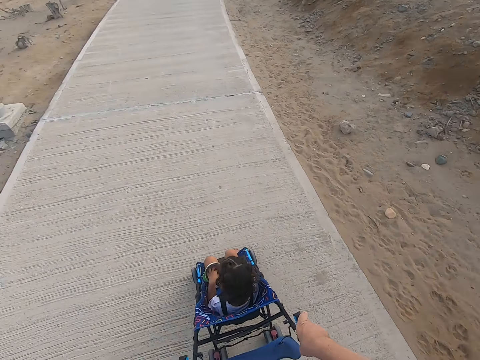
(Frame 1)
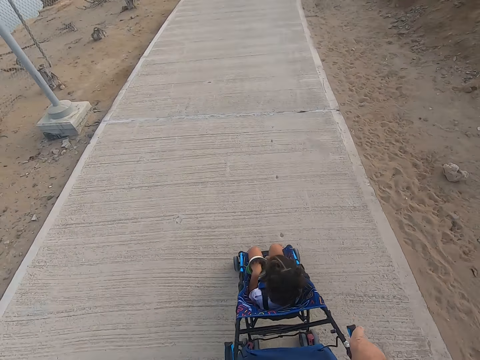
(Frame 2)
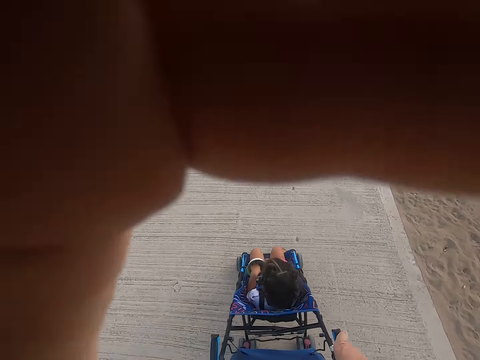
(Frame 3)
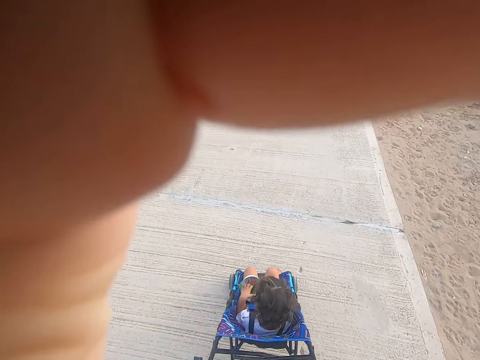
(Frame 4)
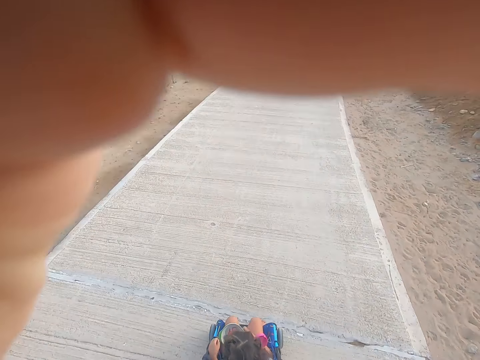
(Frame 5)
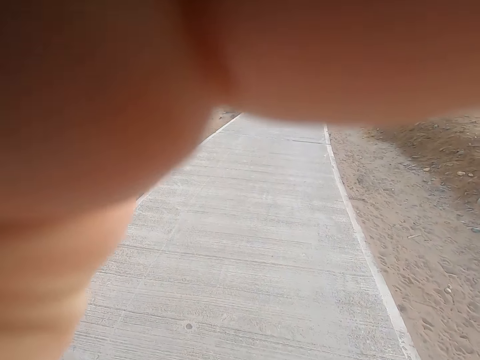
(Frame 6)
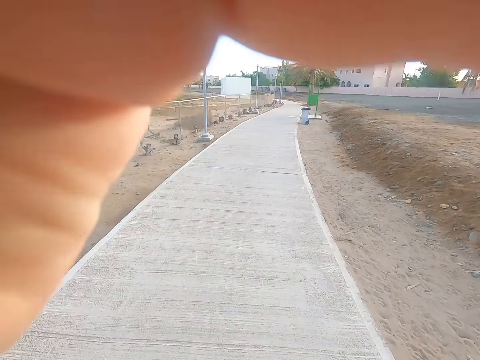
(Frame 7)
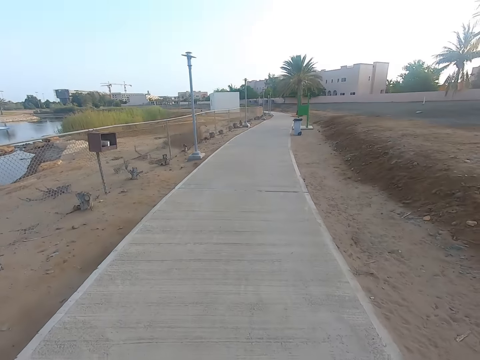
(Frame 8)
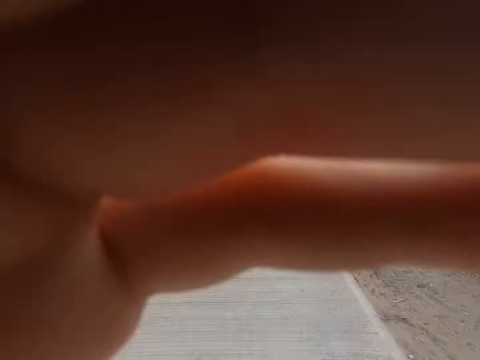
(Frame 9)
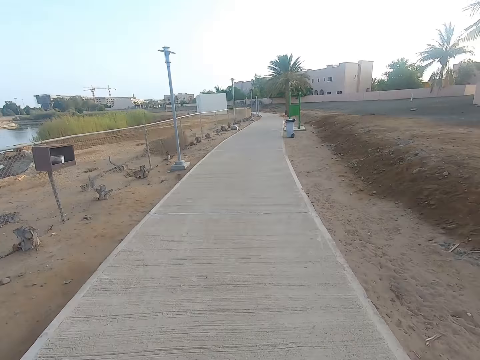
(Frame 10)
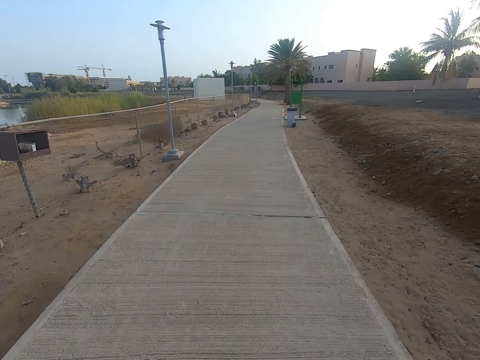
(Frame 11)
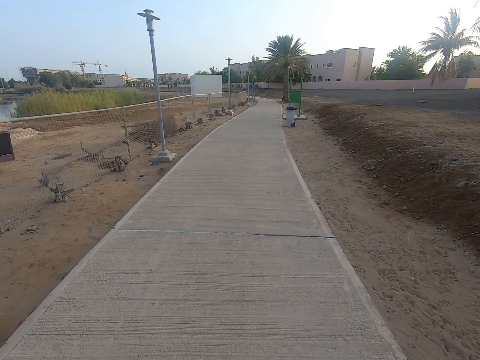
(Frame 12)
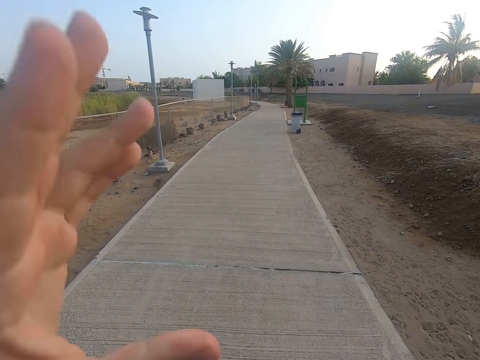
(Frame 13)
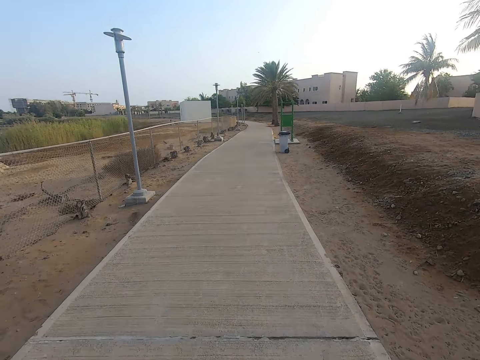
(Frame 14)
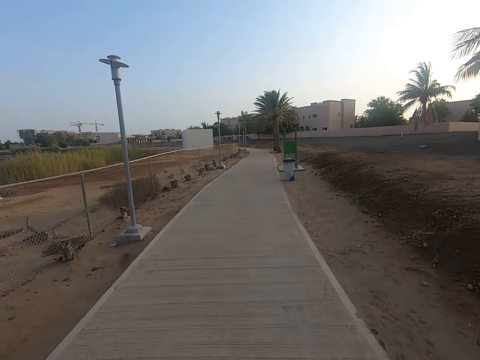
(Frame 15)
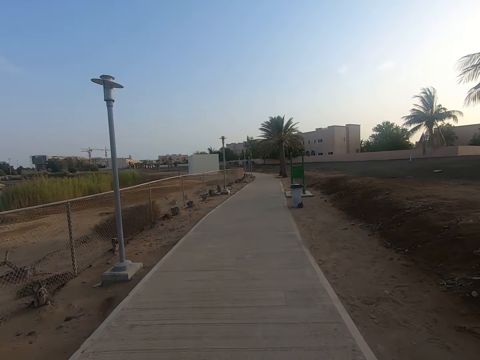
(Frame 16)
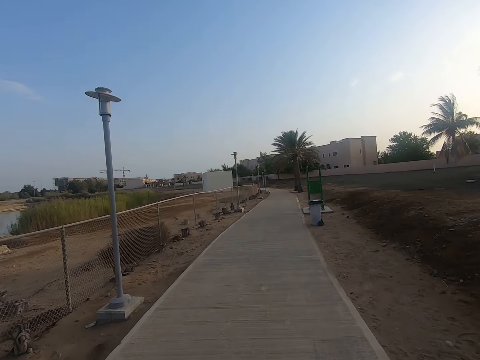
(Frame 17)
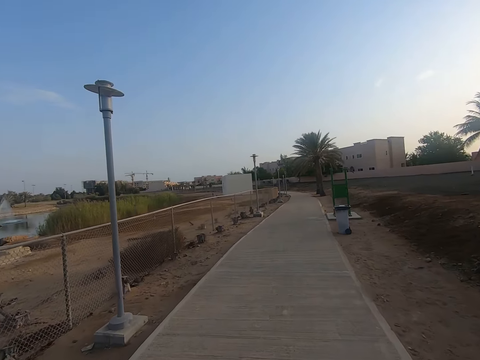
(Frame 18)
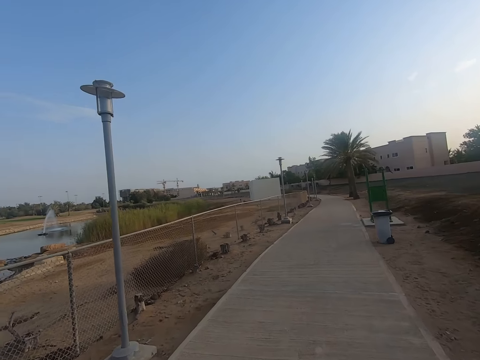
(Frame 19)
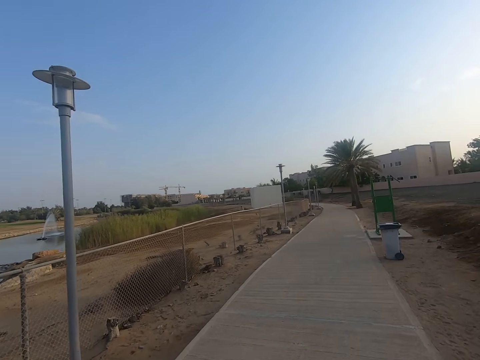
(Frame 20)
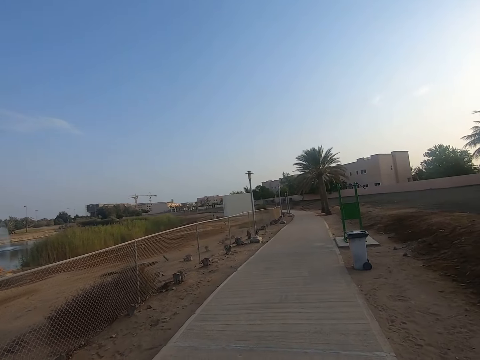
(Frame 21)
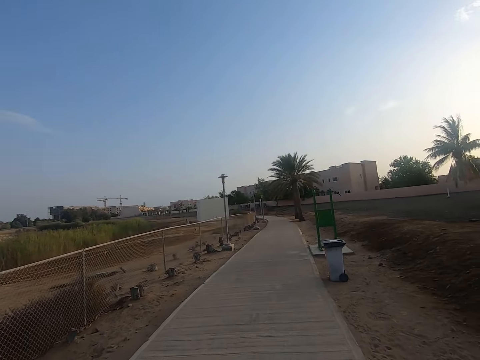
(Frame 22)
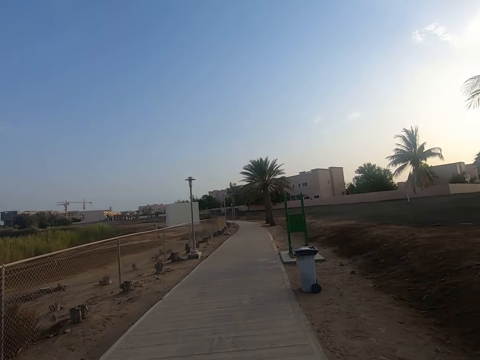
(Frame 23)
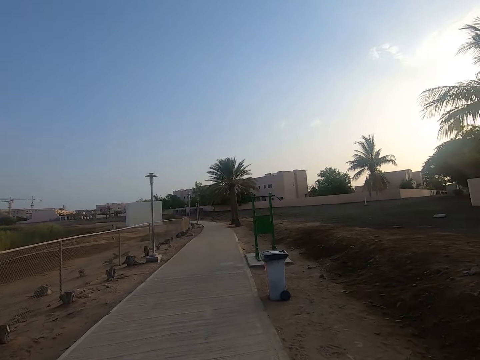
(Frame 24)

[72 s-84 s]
The camera wearer touches the face. They raise the hand. They lower the hand.

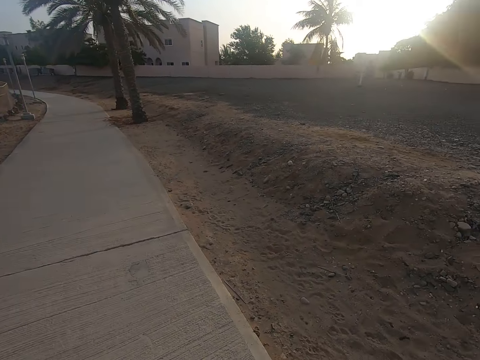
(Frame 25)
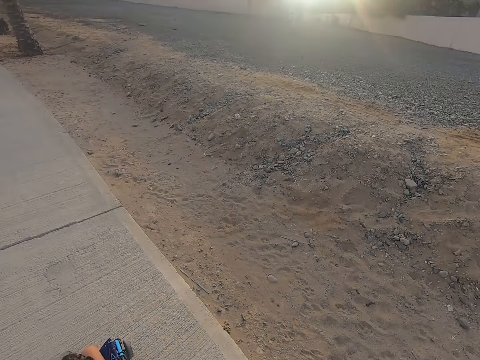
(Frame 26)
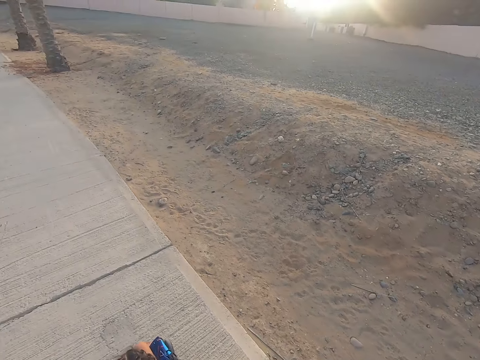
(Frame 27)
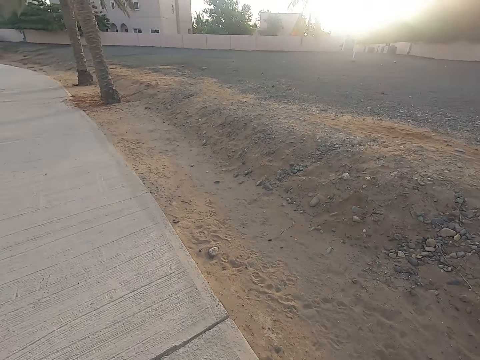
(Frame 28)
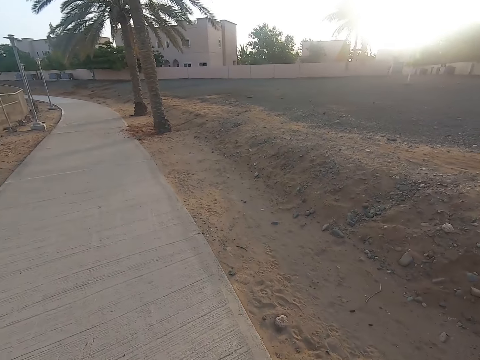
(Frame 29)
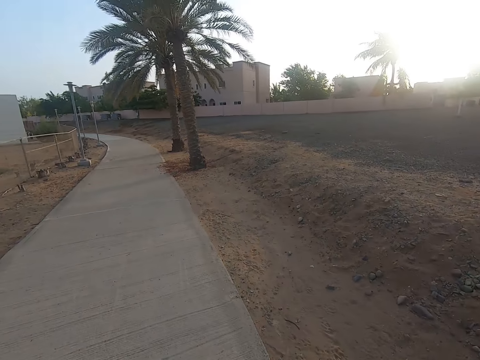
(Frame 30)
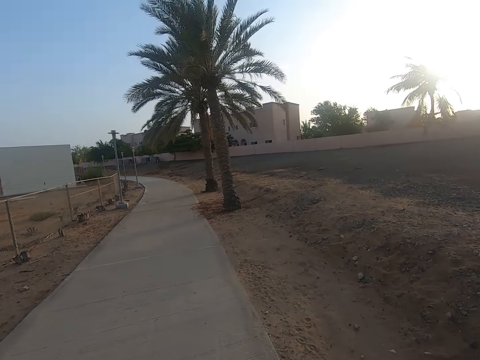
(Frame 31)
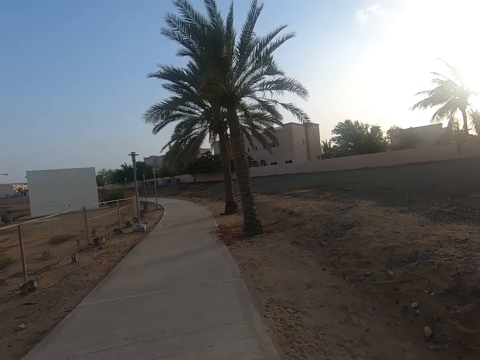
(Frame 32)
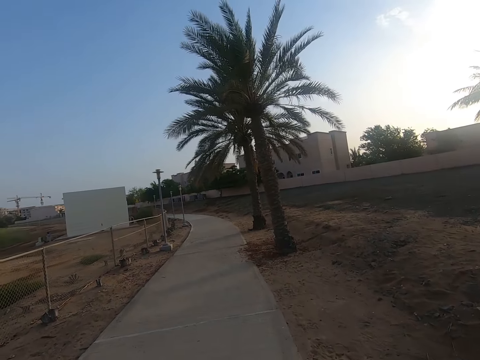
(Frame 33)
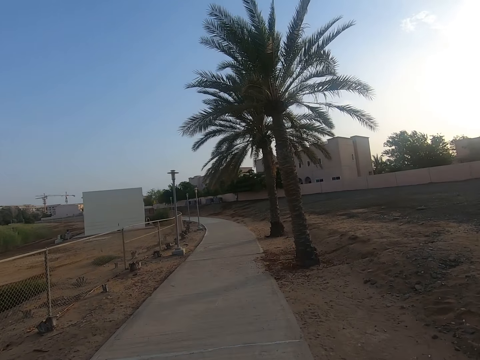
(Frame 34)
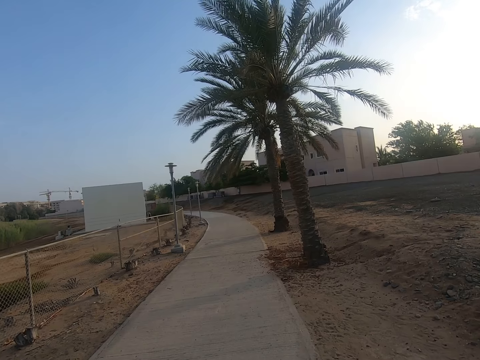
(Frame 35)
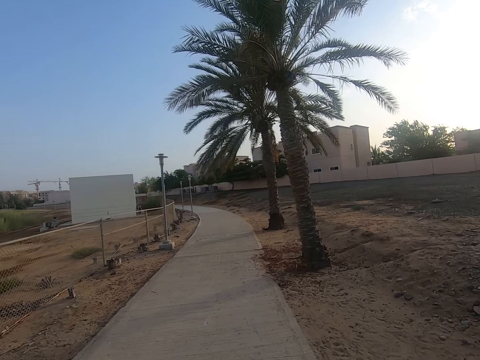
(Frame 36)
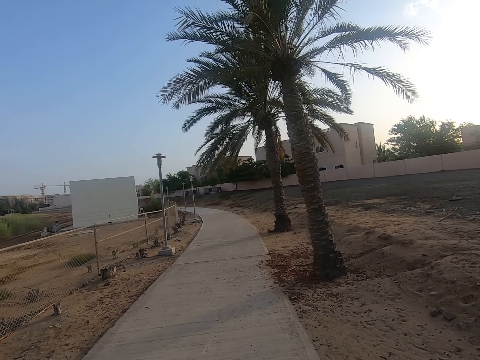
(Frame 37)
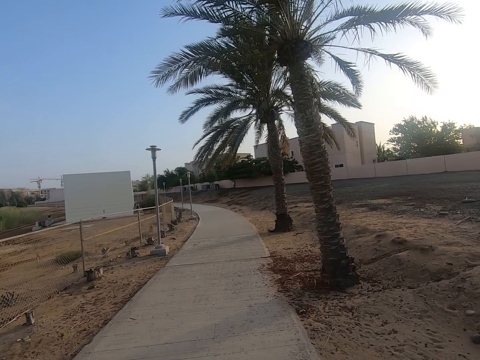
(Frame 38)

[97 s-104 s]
The camera wearer faces on the right.

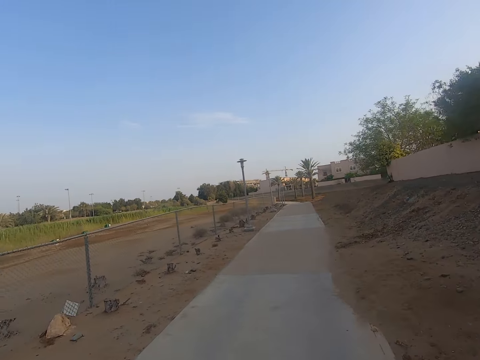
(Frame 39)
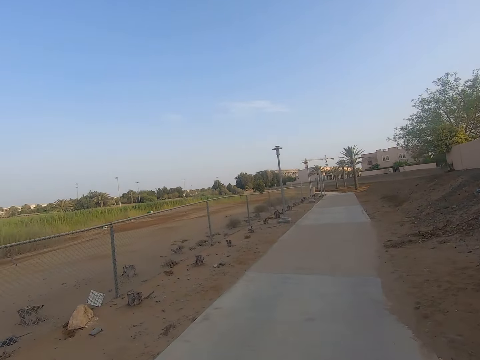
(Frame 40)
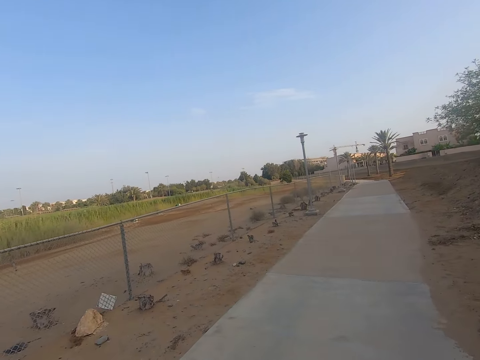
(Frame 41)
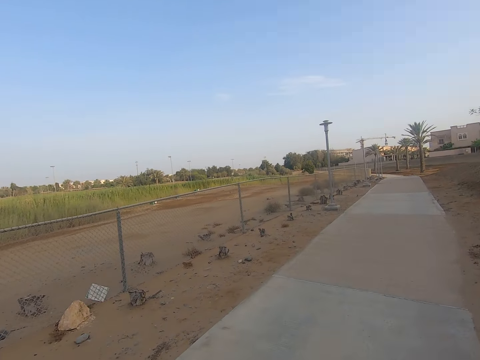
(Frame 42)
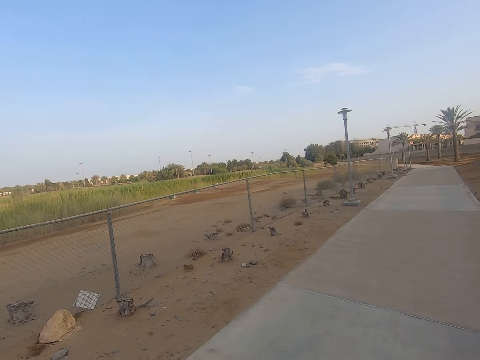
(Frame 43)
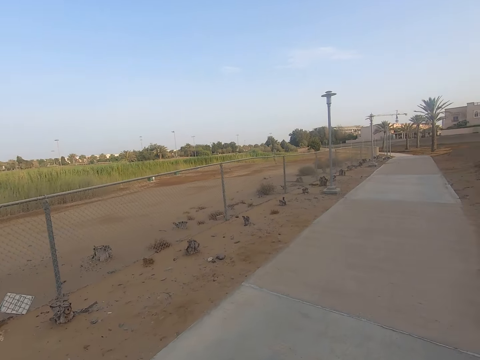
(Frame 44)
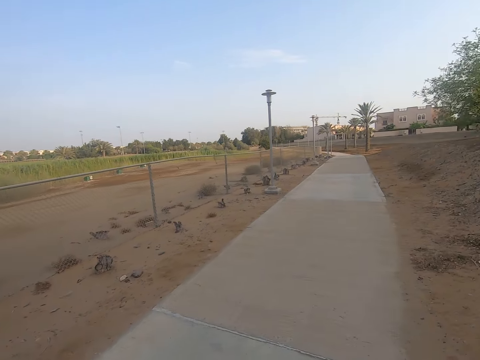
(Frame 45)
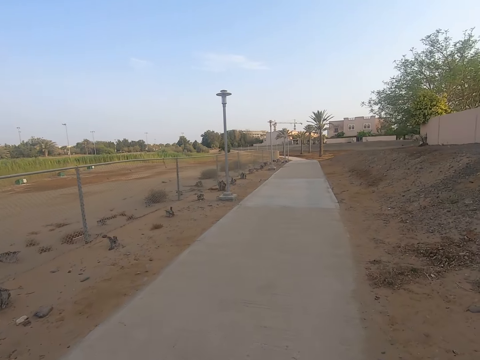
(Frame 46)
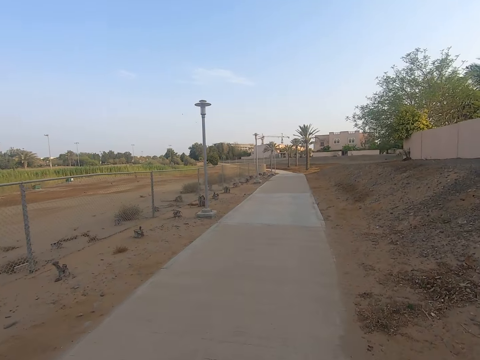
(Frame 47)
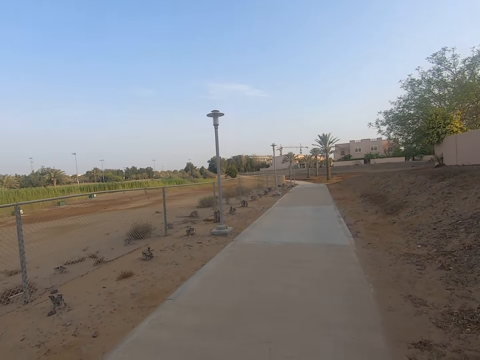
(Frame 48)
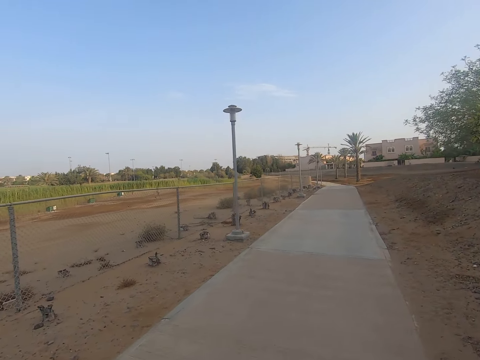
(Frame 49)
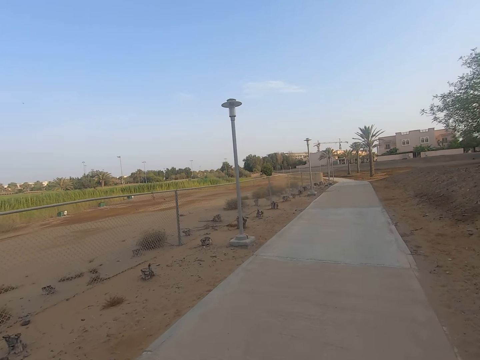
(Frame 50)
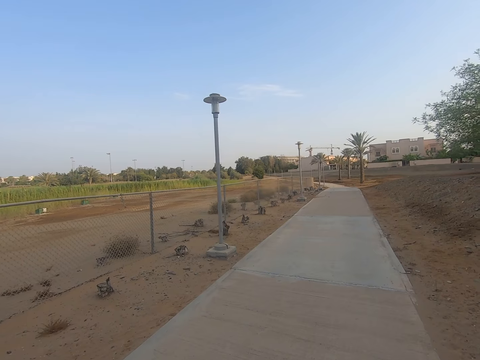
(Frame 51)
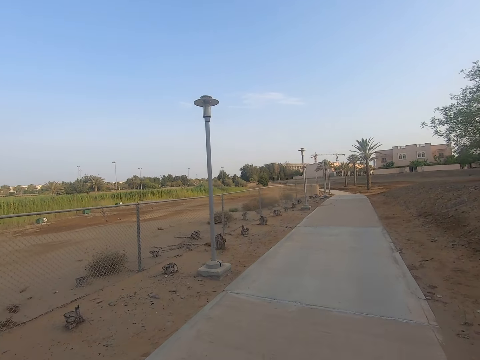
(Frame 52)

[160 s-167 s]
The camera wearer faces on the left.
